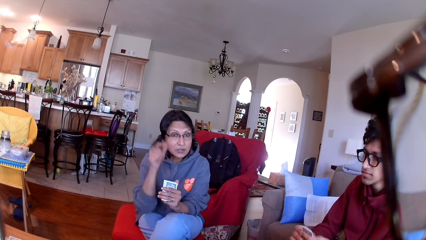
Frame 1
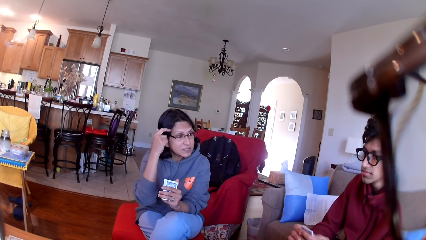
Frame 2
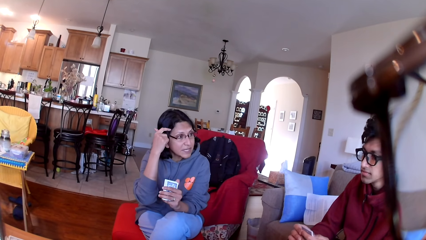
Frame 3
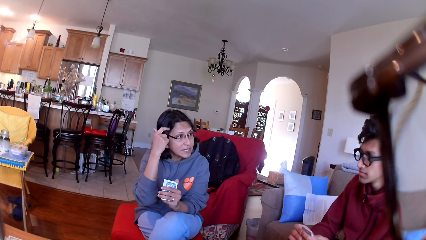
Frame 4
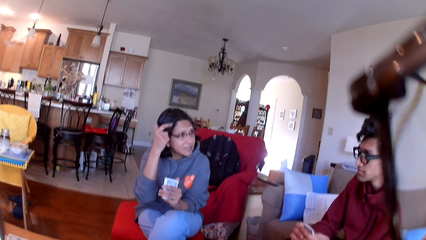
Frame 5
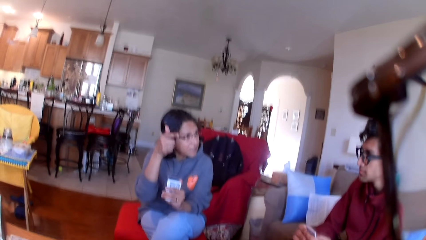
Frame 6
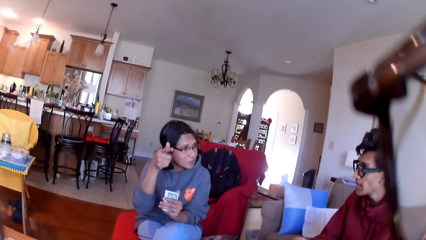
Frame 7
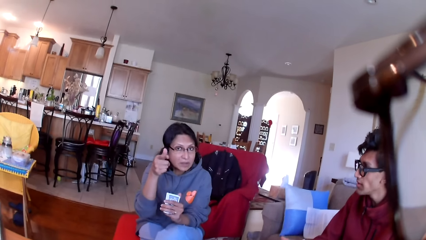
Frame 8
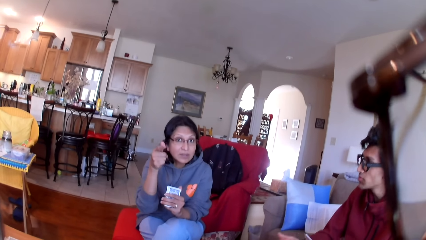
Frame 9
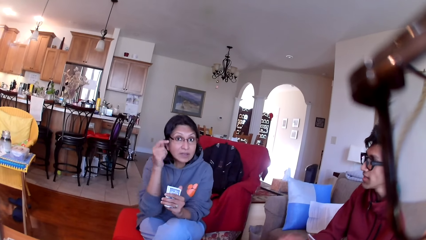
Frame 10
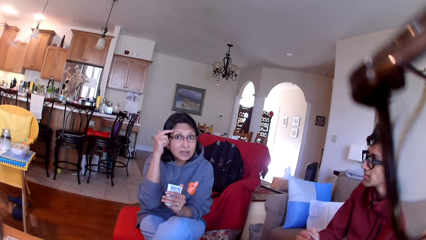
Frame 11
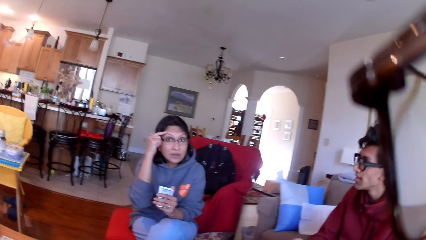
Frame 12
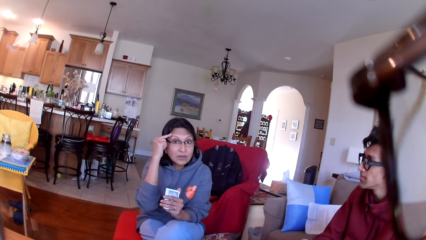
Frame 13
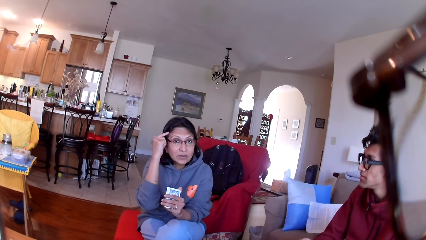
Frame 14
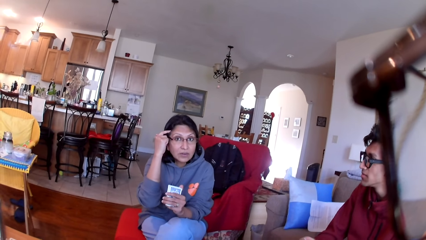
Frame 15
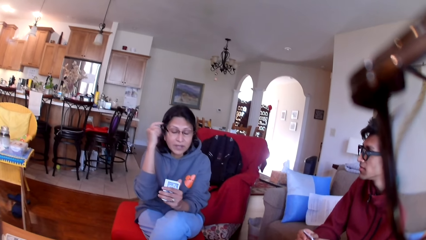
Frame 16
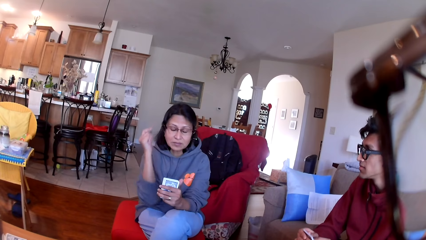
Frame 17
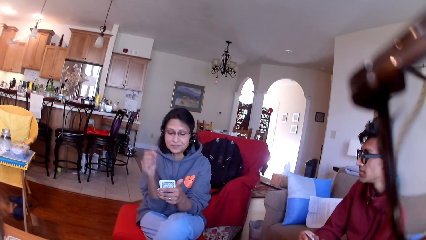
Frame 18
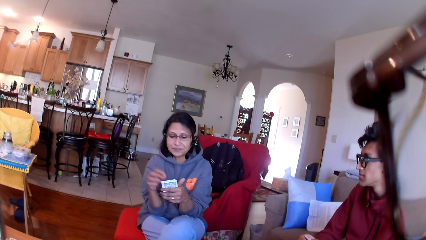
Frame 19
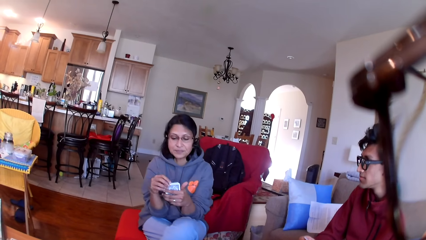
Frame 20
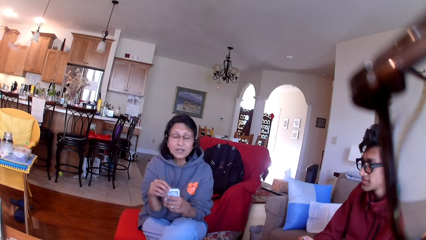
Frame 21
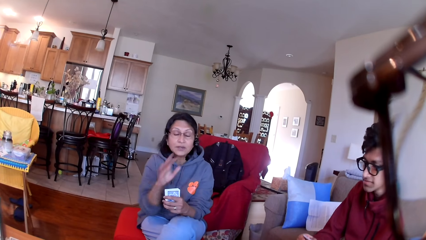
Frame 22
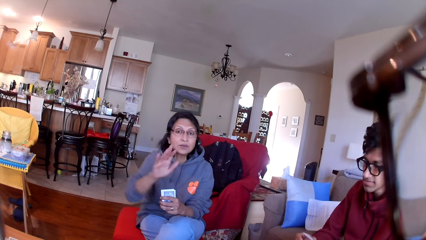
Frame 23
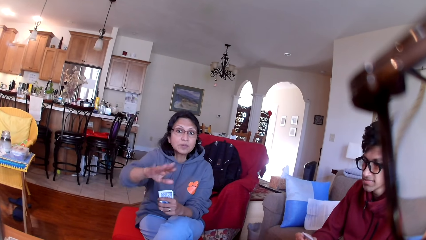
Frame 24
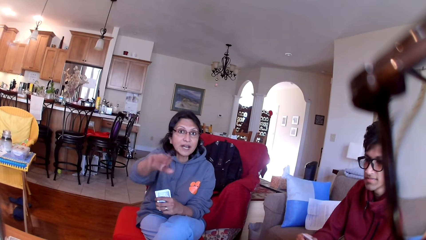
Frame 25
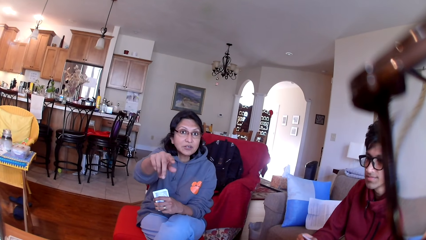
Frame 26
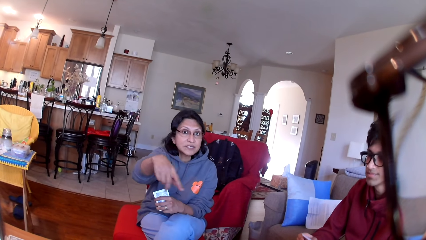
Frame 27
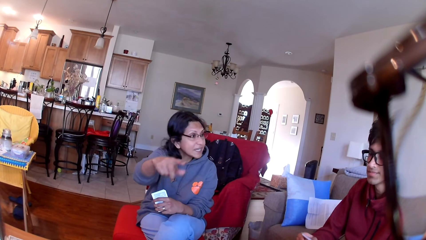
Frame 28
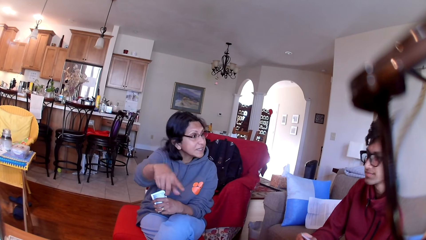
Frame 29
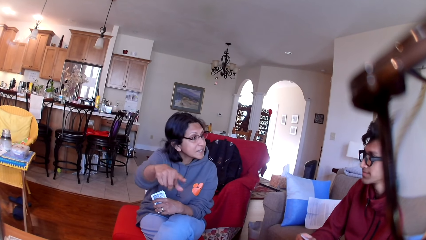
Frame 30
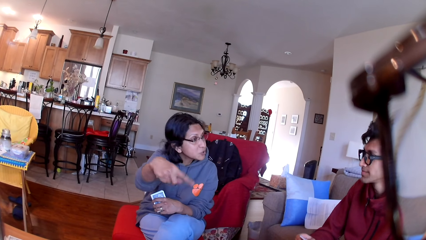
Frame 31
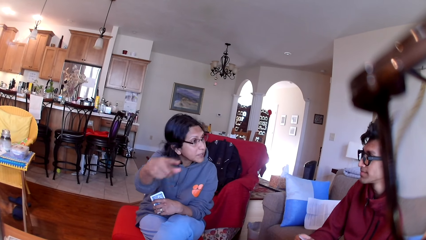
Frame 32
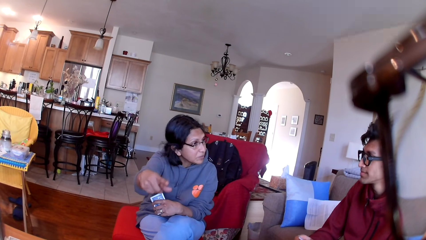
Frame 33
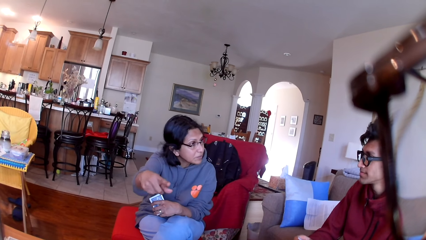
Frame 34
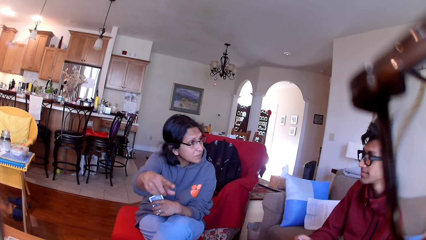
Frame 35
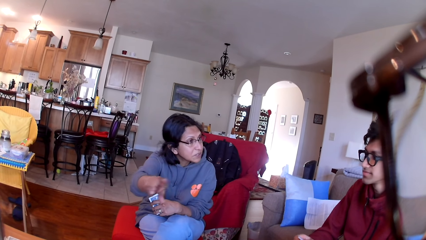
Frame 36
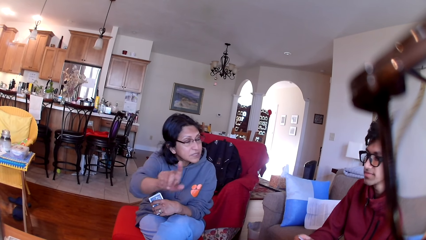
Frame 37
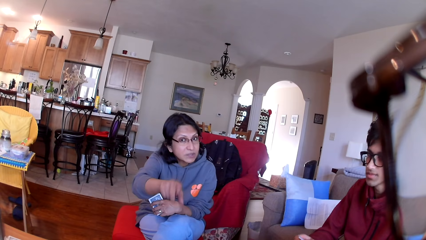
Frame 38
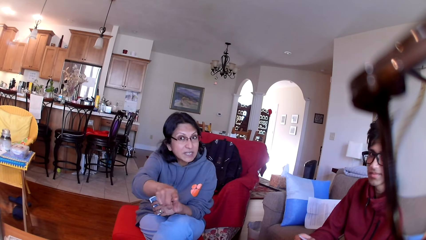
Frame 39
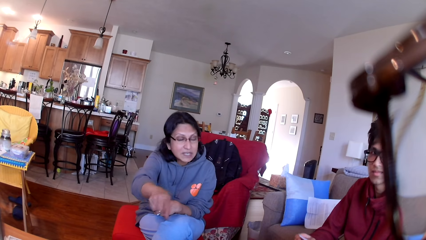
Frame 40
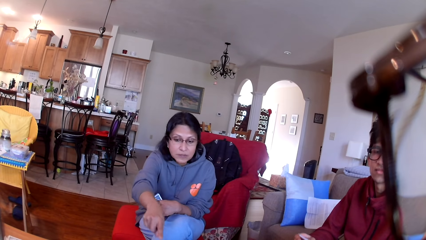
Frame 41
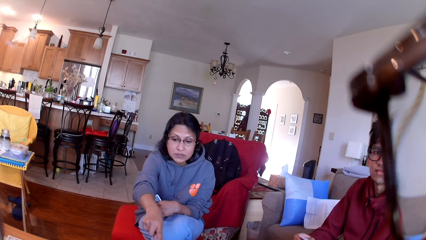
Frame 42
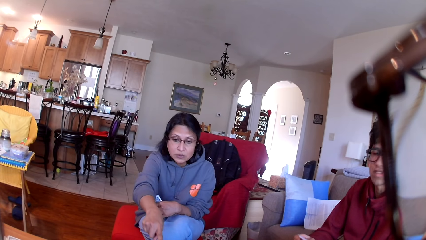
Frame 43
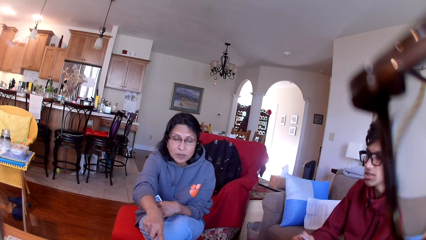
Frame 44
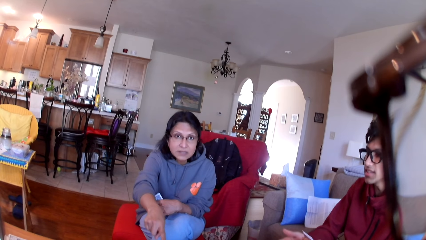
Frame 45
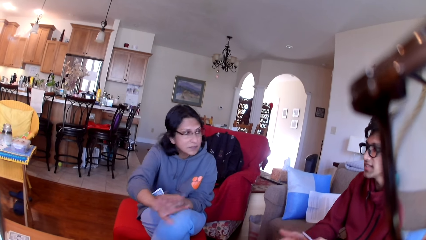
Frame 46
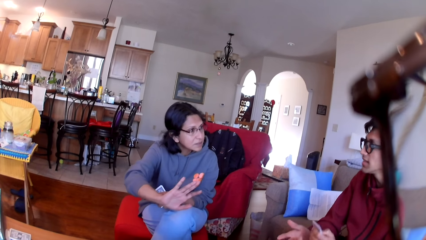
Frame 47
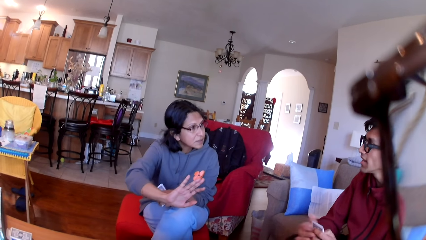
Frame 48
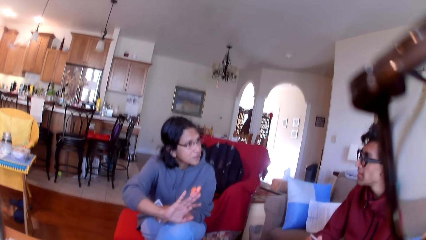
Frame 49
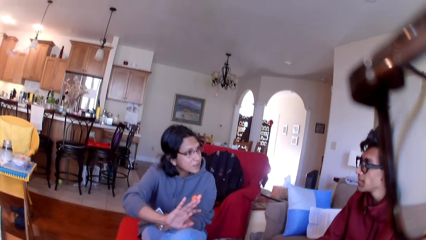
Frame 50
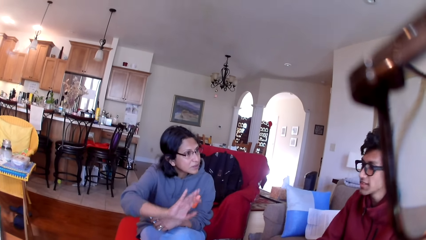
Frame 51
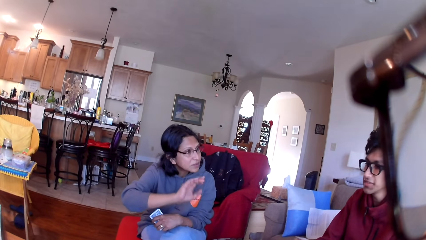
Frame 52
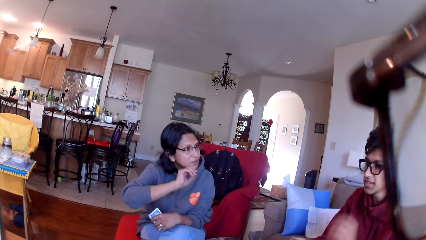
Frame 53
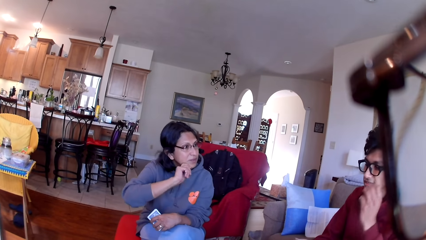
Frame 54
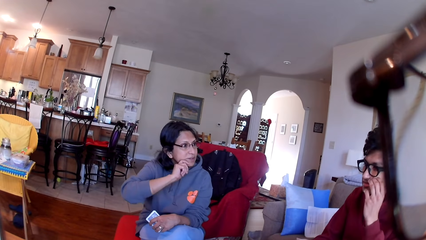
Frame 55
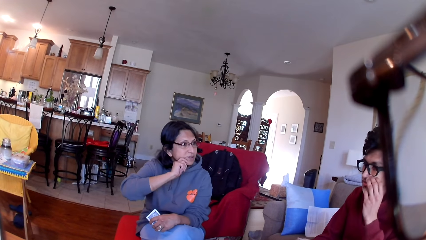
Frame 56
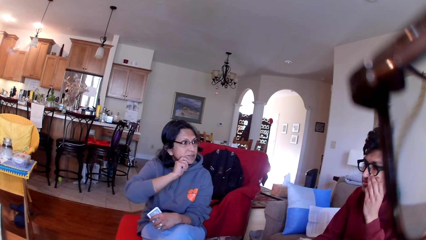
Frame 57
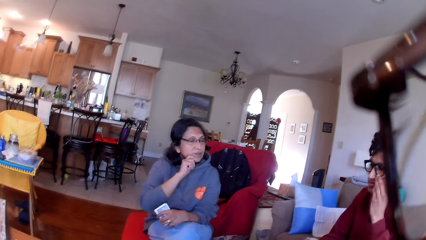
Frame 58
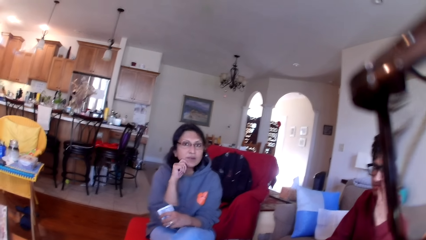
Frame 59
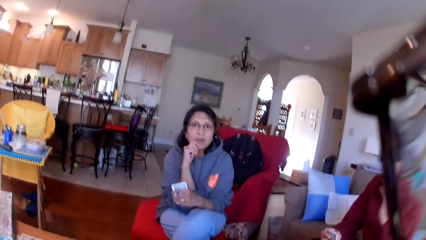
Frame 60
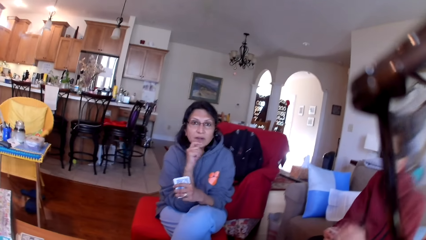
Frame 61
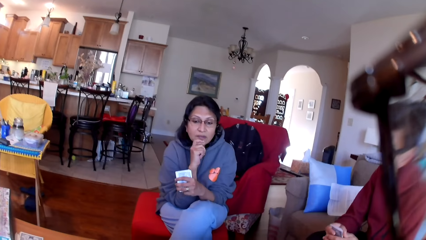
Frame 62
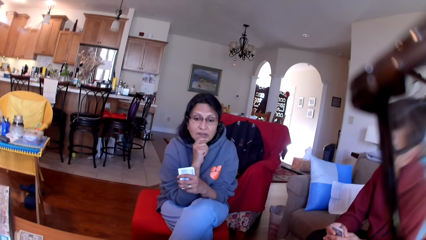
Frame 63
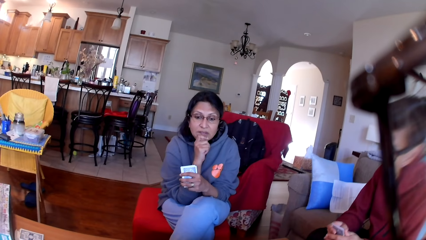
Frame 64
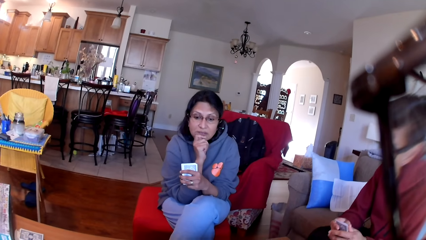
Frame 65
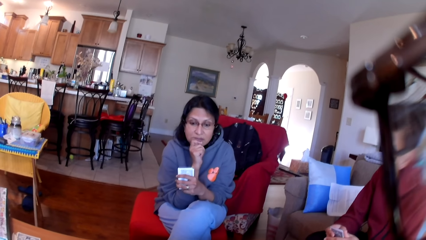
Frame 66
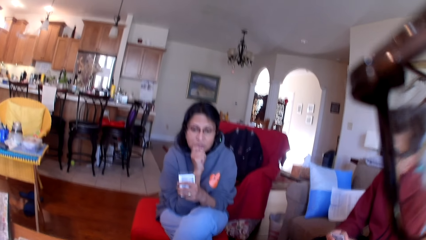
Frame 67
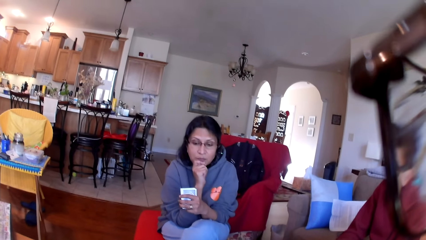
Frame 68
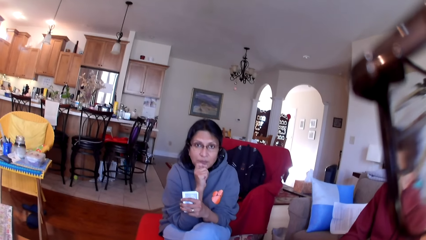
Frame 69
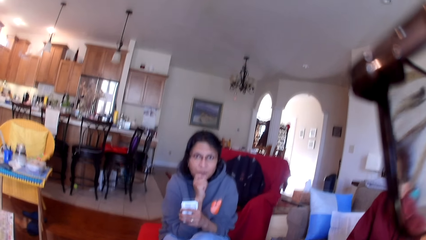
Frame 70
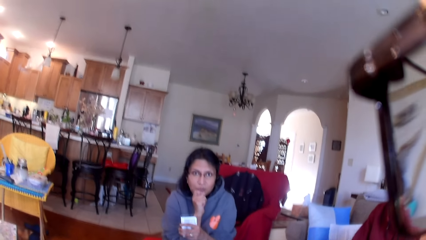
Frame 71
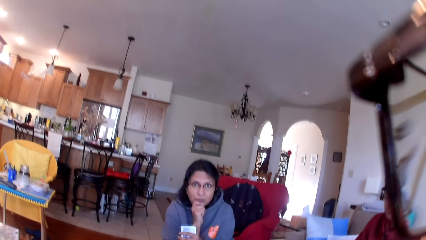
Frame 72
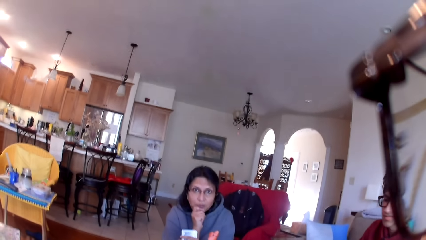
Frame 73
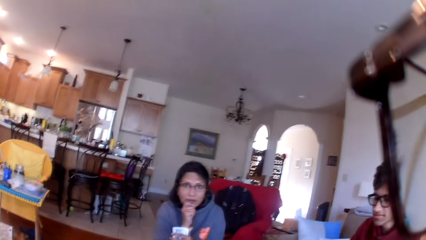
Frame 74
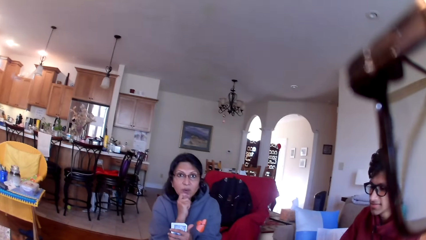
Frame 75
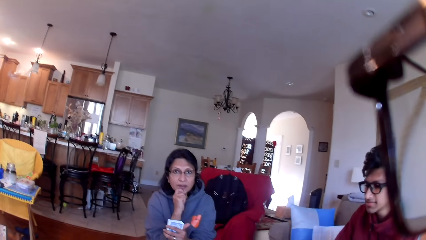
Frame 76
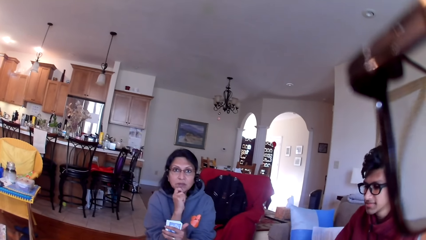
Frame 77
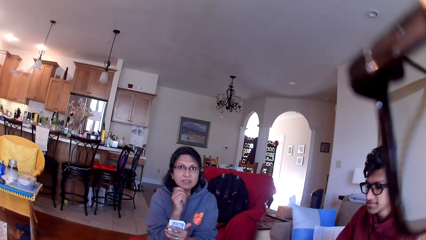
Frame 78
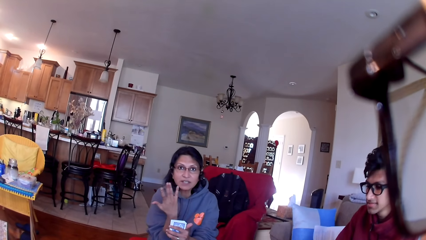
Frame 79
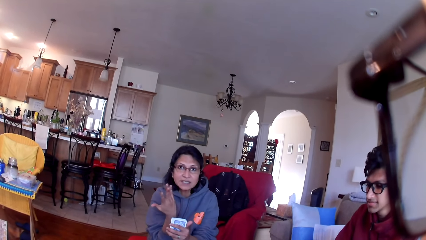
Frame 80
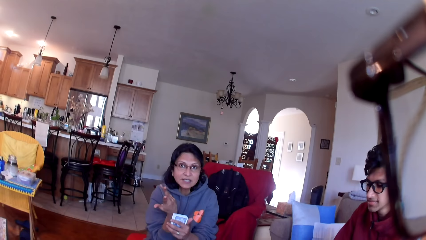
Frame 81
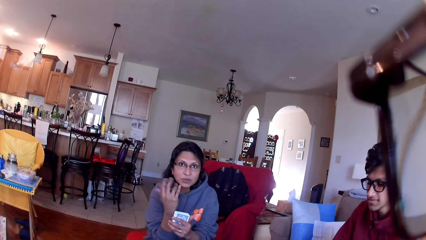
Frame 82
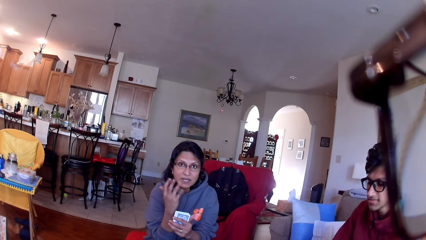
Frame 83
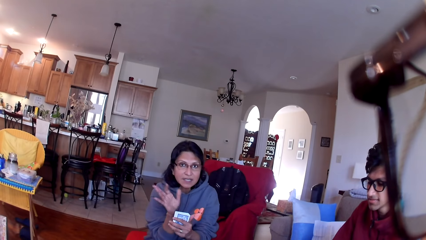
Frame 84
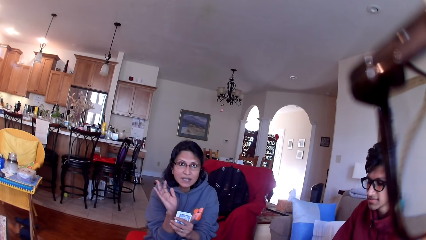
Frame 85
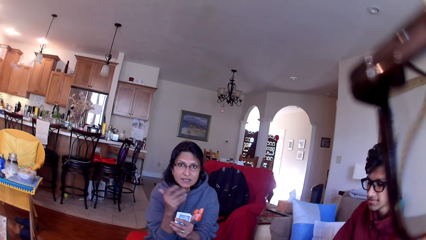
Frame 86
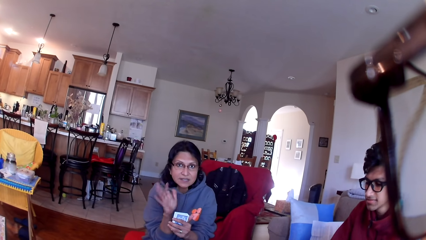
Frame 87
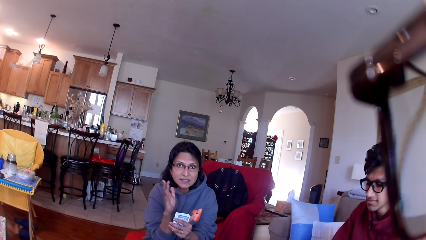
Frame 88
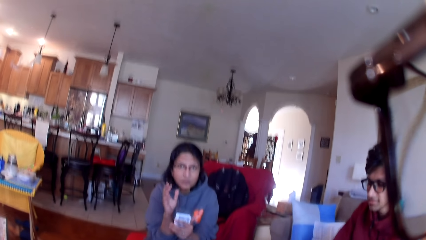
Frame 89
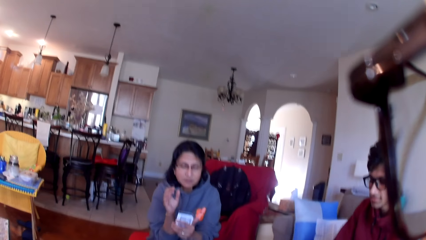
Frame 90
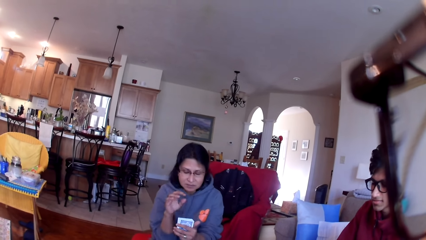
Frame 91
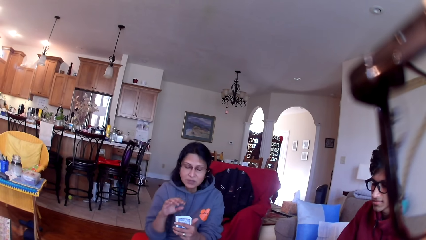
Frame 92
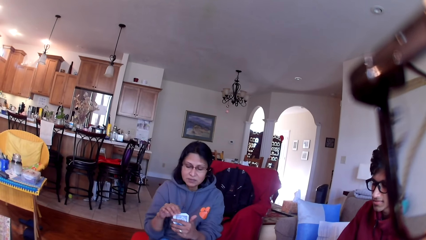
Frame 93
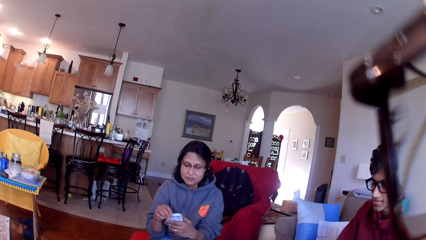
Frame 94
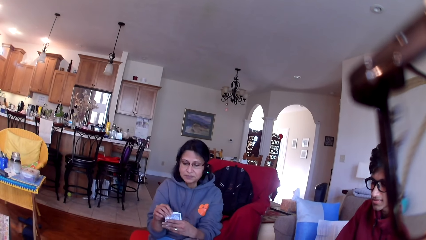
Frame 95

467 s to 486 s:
The camera wearer stares at a person and another person. The first person moves her hand.
